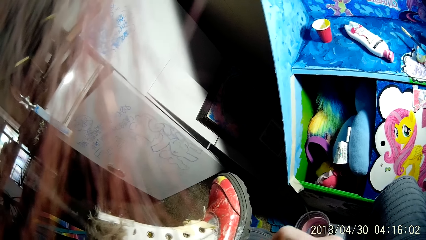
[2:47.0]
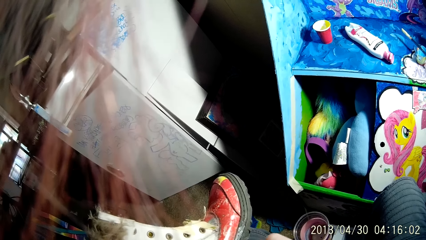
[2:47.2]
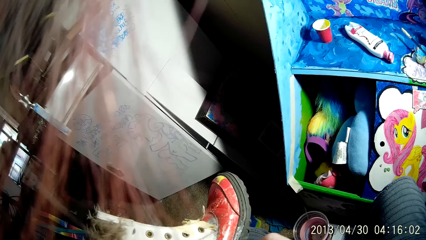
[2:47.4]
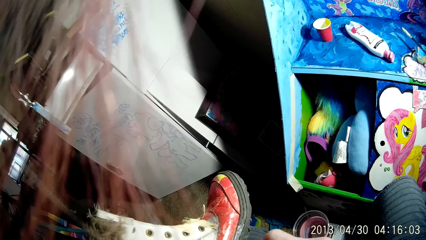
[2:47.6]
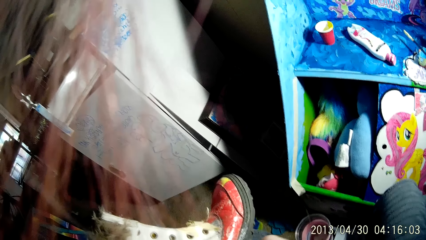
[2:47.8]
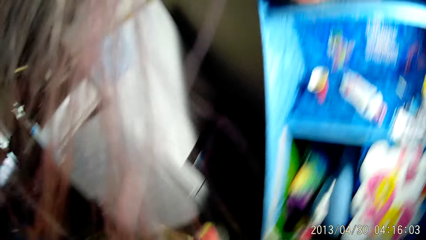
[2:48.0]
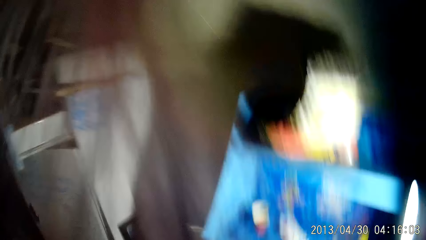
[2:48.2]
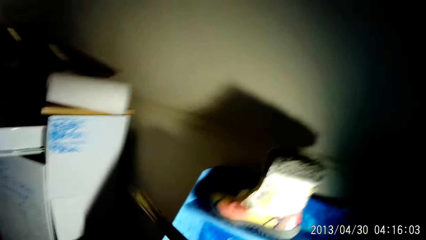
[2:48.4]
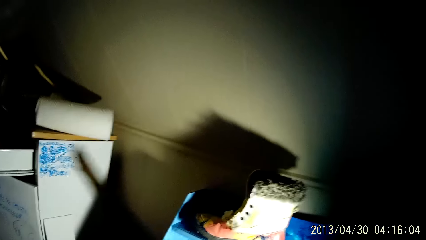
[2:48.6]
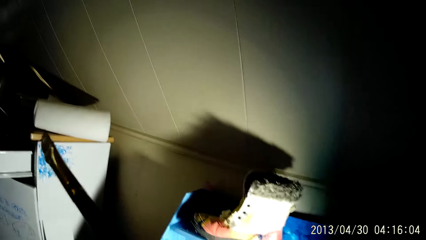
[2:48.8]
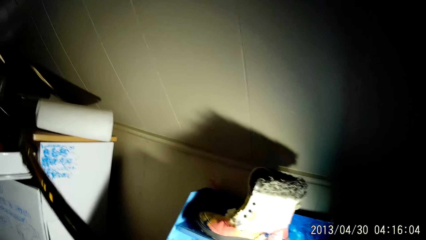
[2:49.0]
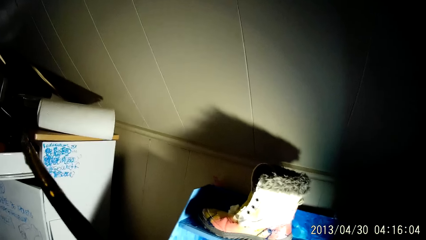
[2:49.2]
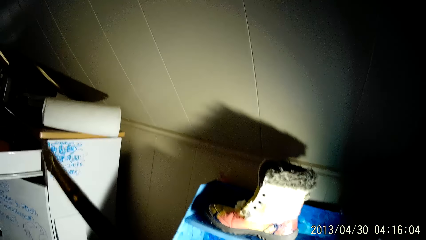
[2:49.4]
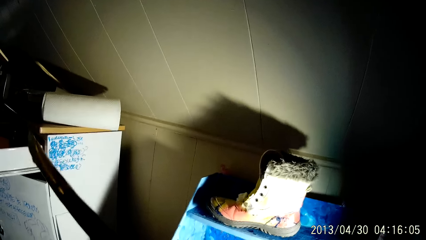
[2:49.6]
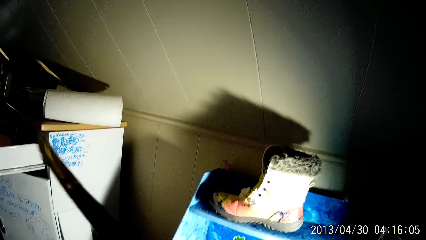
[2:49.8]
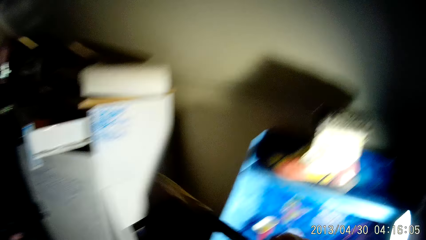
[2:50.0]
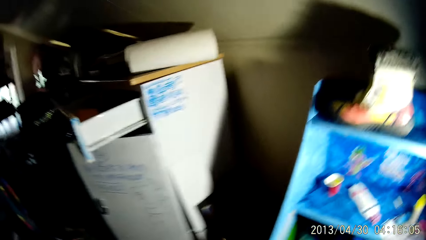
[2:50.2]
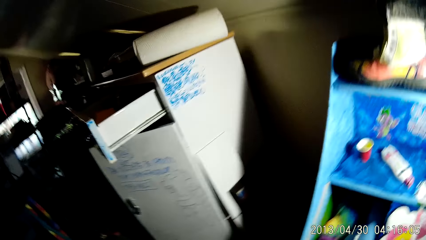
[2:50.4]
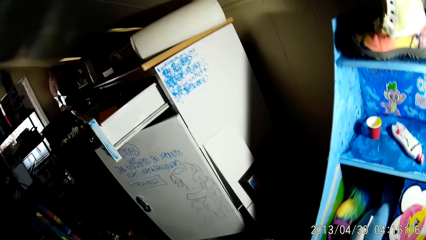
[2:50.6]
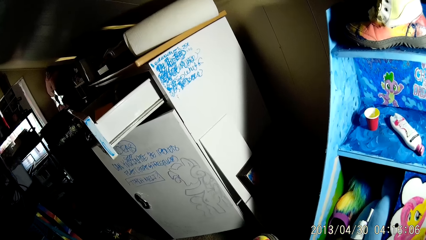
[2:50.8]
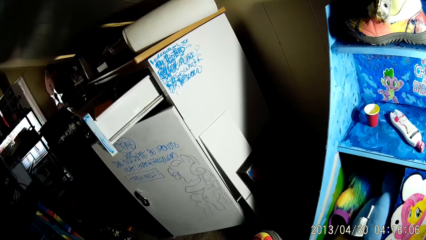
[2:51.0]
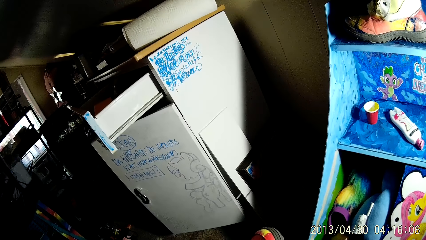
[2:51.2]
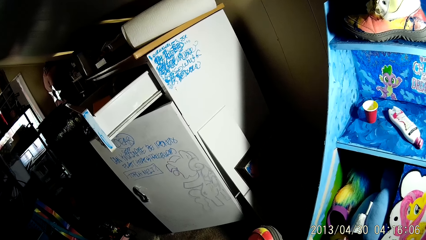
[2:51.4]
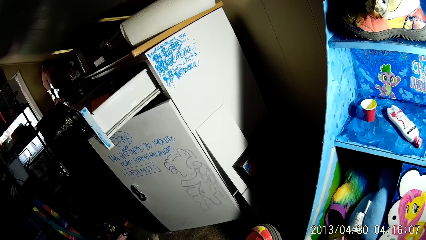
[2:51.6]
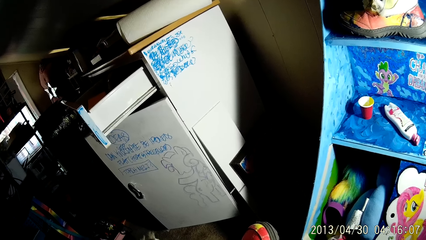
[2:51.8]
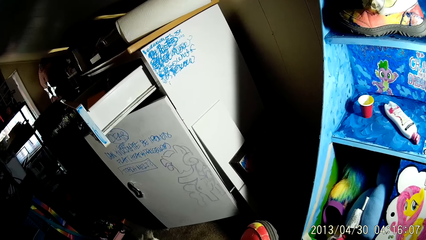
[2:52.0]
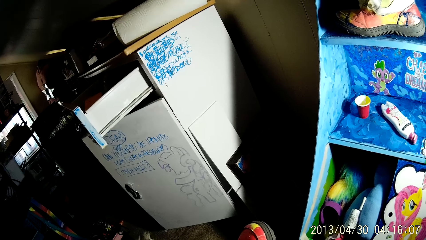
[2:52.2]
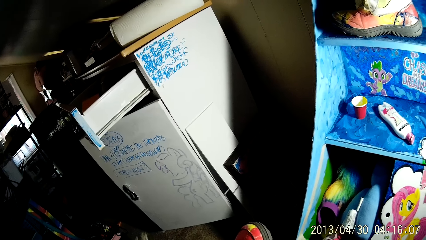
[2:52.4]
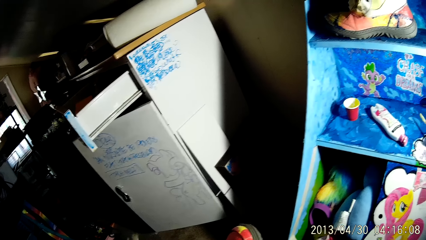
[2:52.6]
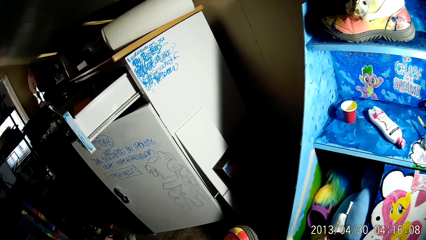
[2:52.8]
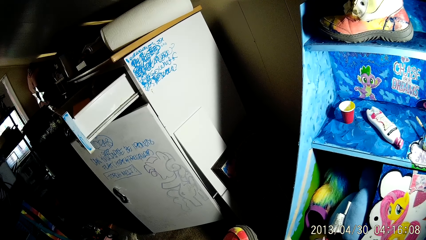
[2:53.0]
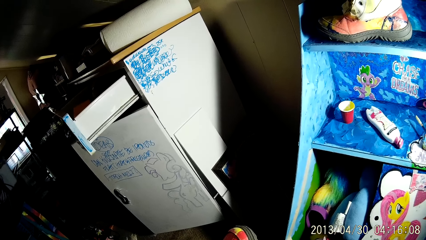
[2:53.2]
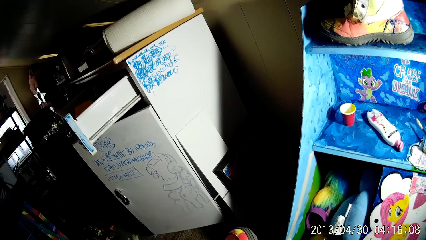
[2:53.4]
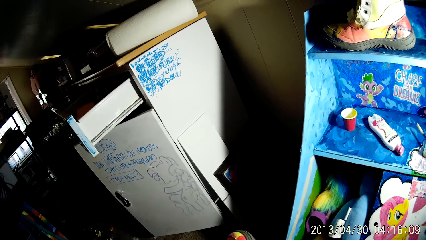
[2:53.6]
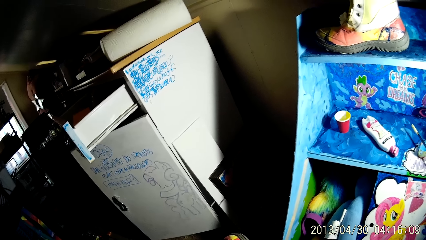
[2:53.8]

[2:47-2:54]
The camera wearer scratches the face with the hand. They paint the boot with the brush.

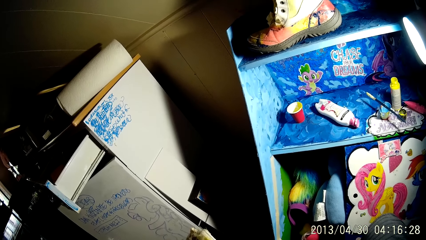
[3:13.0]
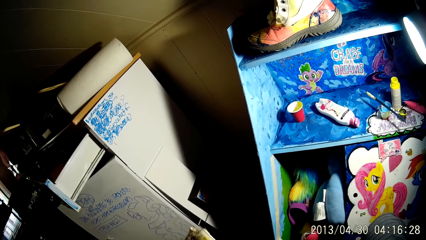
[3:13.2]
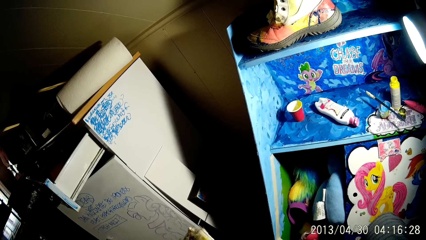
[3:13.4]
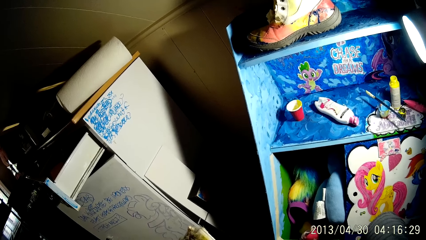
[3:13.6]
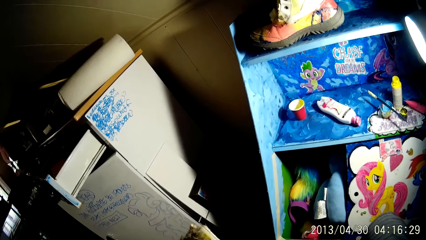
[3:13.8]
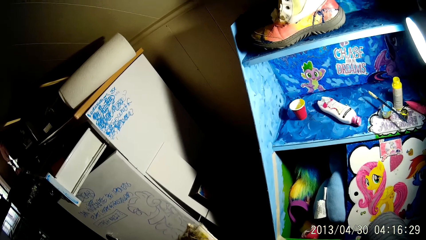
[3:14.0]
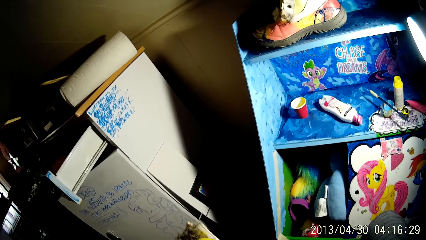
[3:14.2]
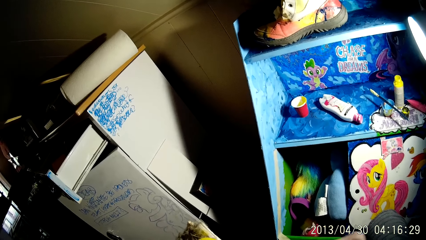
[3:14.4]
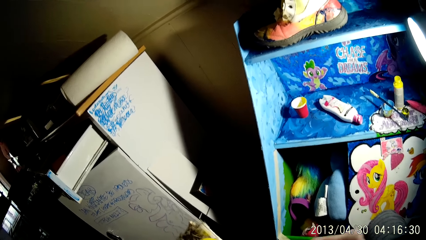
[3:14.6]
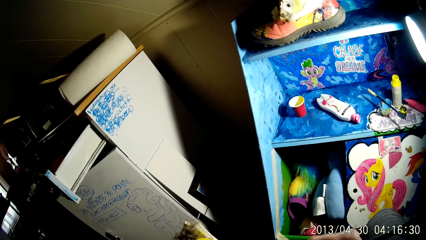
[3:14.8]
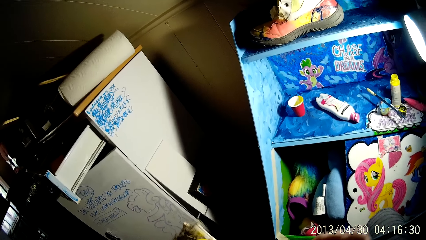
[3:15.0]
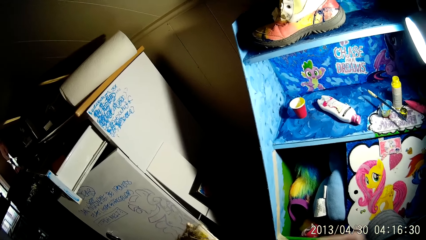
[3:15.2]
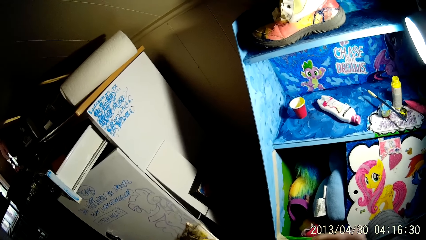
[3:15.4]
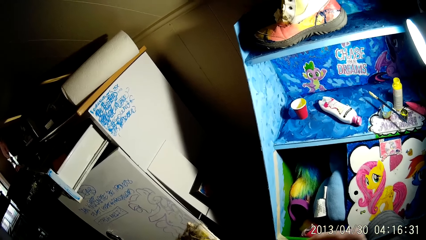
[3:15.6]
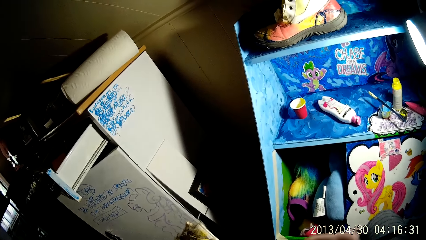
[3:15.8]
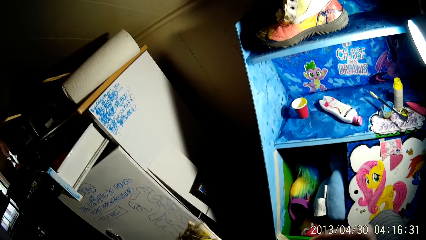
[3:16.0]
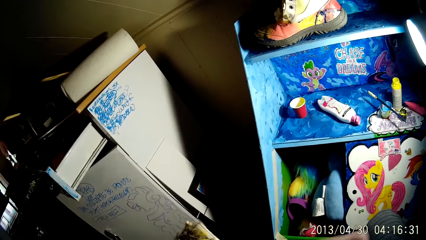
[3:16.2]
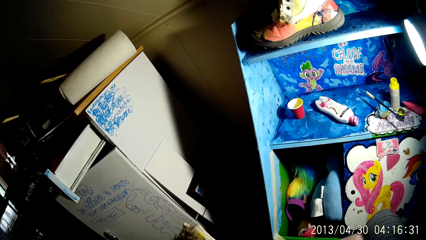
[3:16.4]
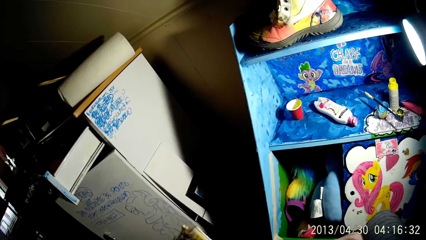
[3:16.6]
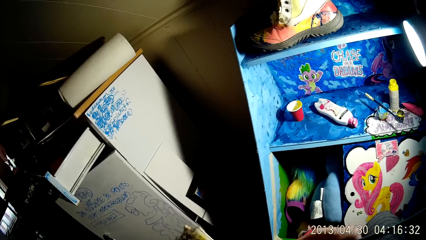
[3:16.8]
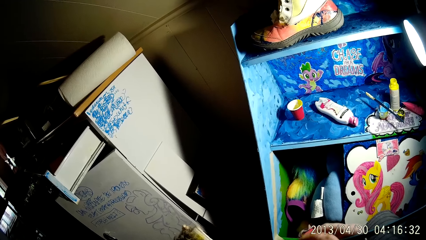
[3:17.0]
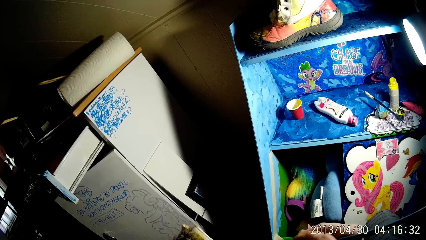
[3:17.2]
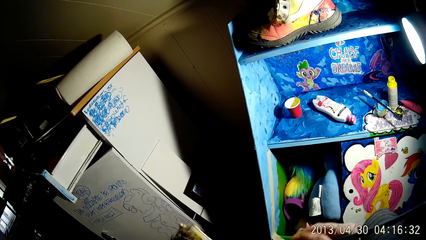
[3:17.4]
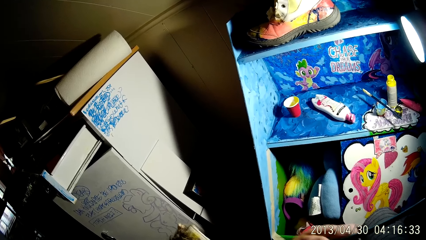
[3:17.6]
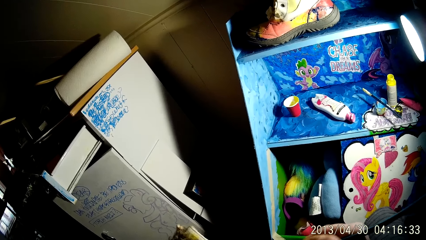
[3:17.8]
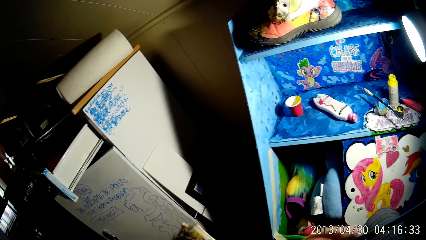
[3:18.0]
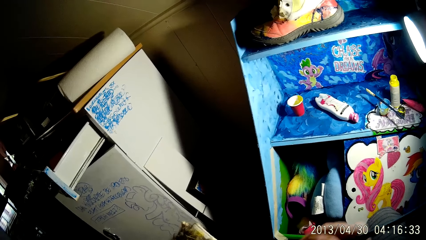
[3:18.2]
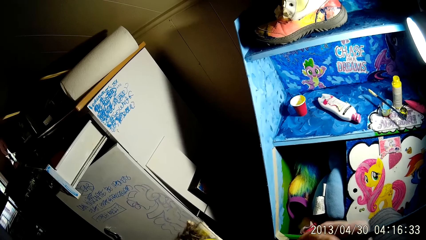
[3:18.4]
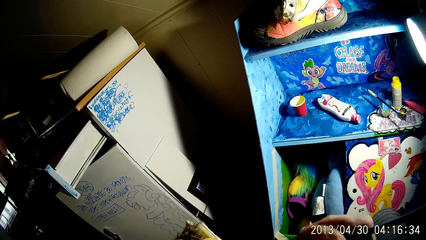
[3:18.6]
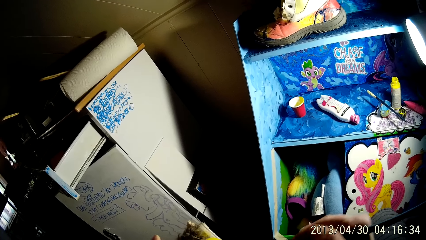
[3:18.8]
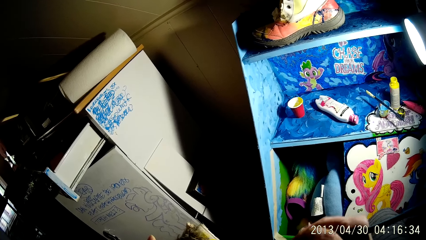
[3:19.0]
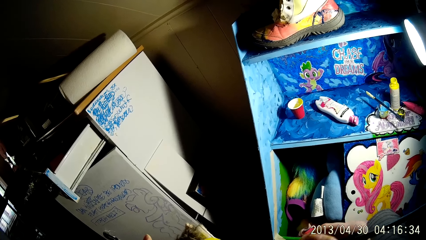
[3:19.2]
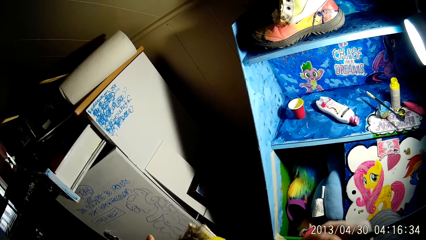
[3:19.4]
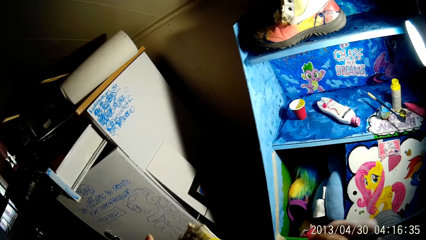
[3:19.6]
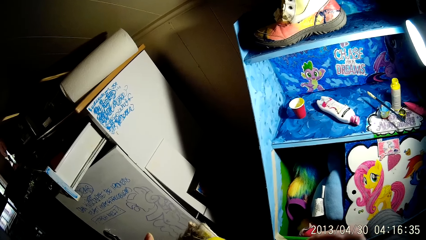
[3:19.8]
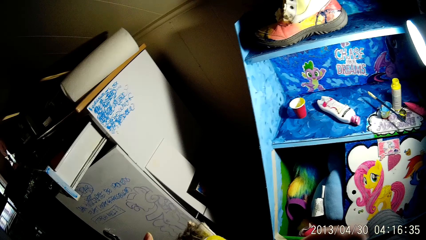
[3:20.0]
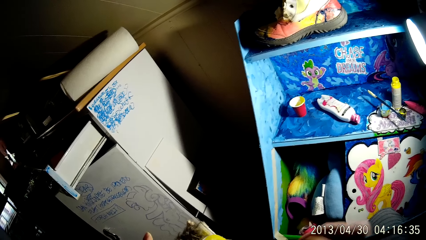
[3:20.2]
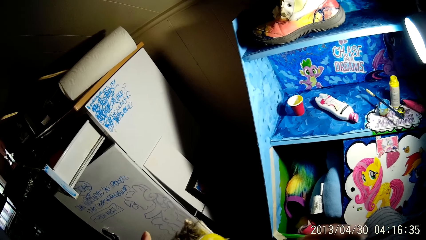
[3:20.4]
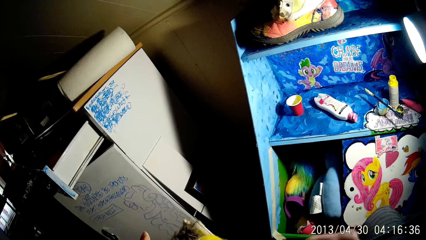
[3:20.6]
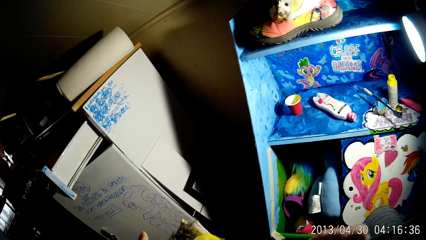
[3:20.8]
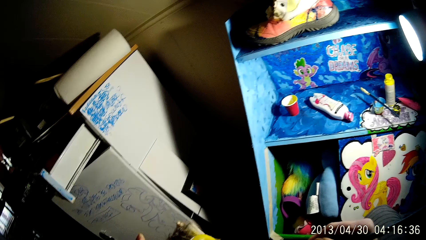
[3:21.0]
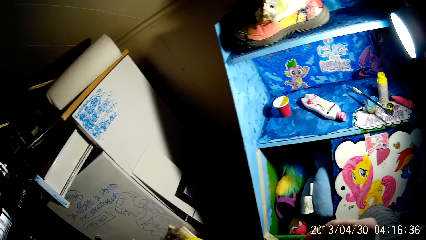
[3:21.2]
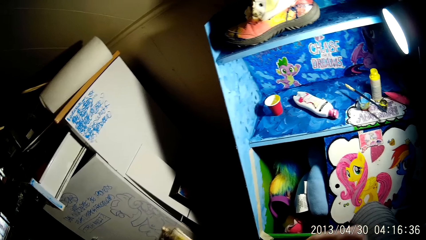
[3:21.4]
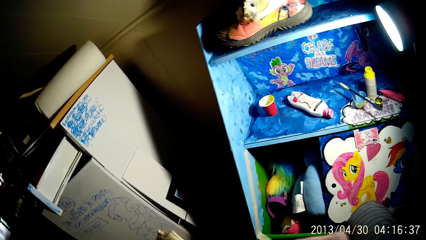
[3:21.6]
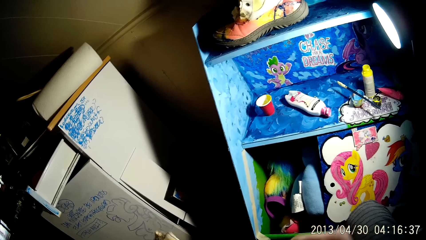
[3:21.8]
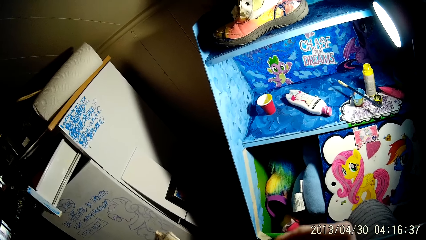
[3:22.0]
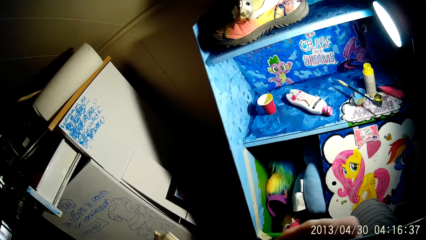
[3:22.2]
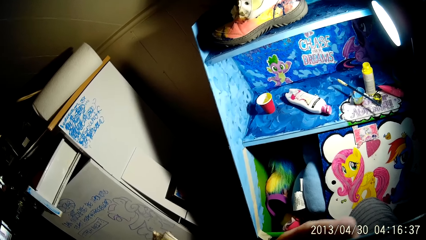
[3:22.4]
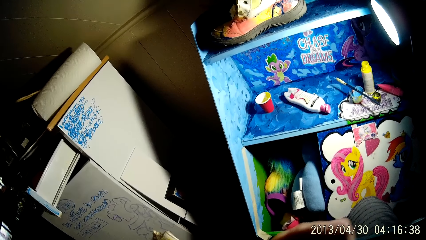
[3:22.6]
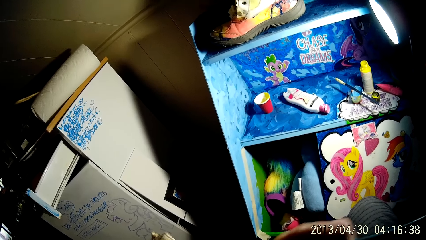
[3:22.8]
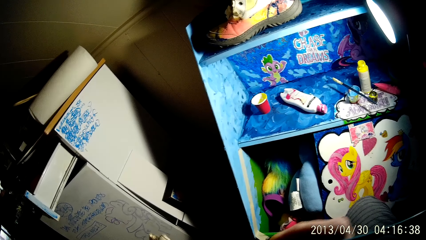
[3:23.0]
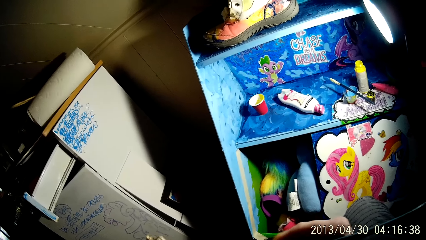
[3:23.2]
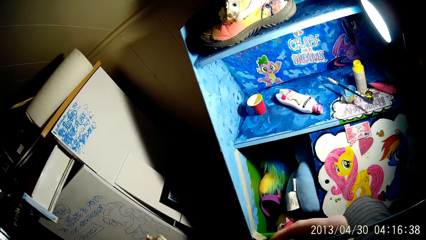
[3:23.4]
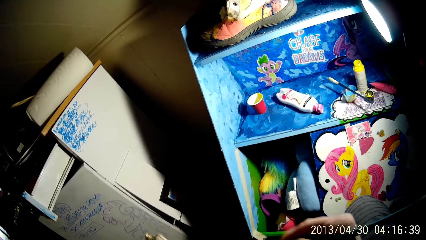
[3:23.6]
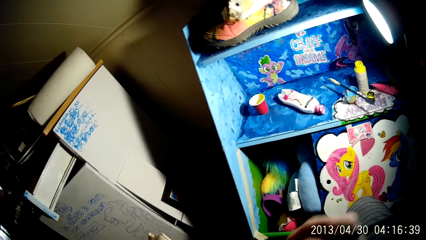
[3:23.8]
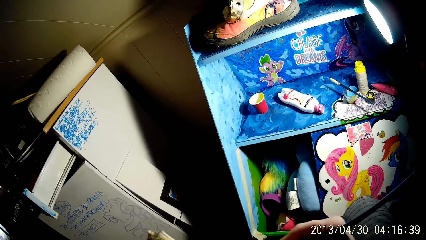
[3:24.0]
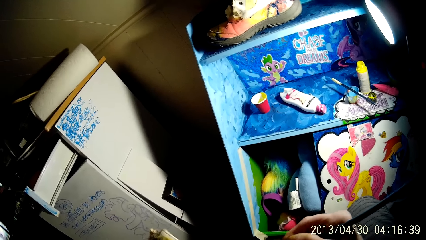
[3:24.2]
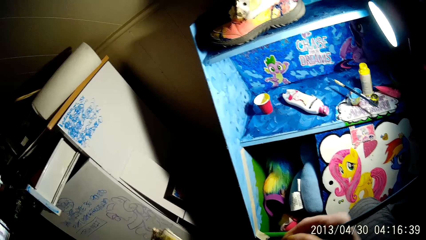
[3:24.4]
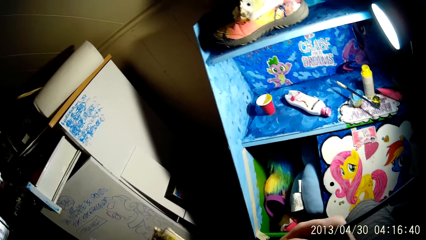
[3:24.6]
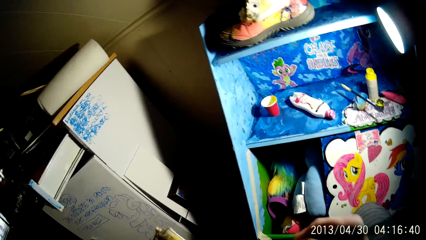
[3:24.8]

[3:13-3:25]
The camera wearer paints the boot with the brush in his right hand.
